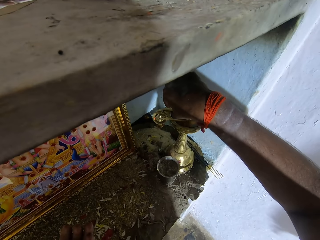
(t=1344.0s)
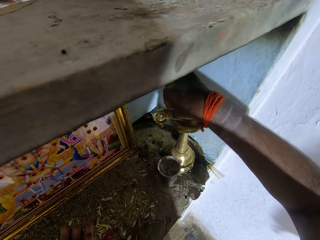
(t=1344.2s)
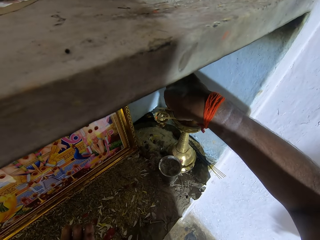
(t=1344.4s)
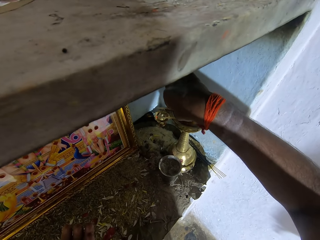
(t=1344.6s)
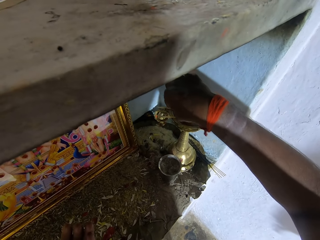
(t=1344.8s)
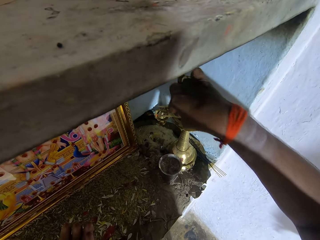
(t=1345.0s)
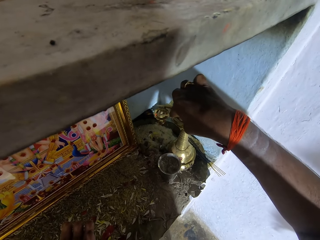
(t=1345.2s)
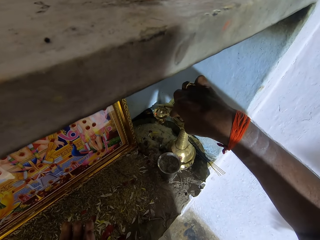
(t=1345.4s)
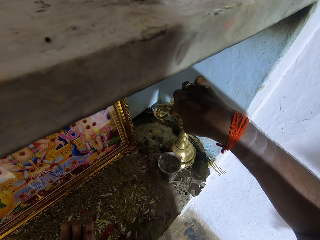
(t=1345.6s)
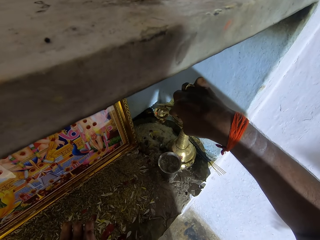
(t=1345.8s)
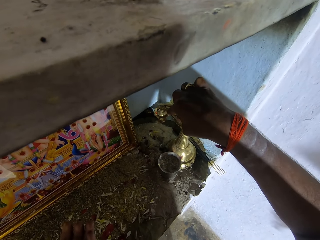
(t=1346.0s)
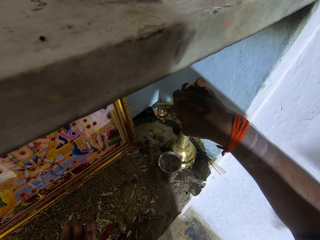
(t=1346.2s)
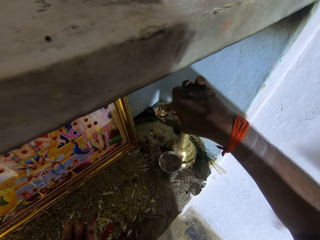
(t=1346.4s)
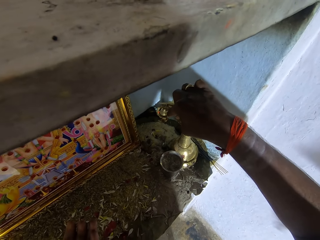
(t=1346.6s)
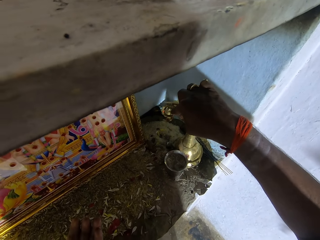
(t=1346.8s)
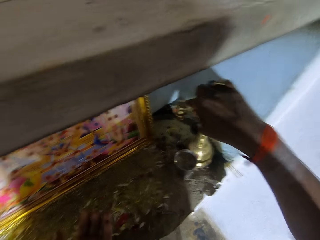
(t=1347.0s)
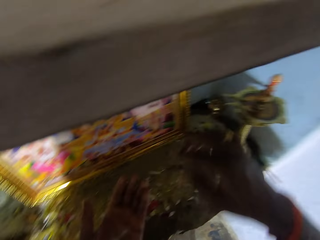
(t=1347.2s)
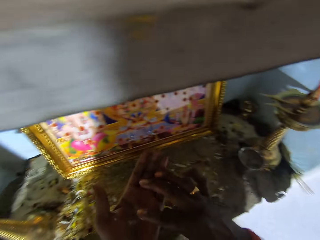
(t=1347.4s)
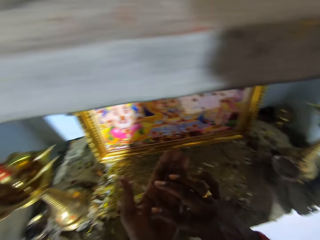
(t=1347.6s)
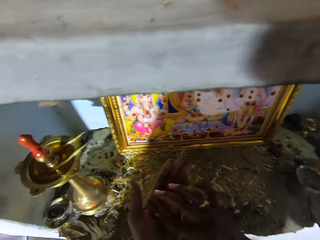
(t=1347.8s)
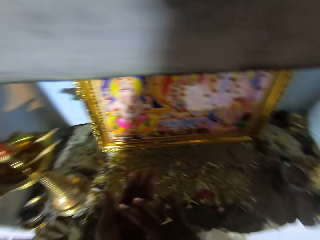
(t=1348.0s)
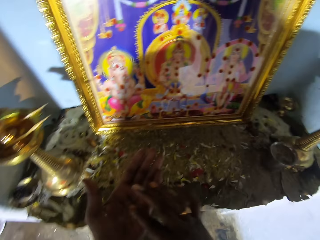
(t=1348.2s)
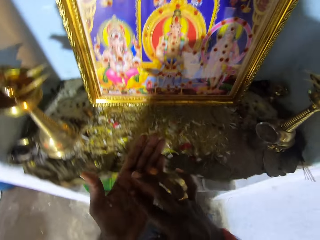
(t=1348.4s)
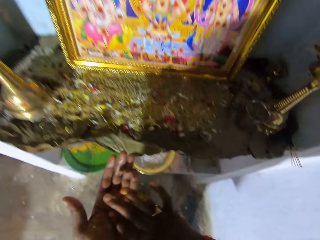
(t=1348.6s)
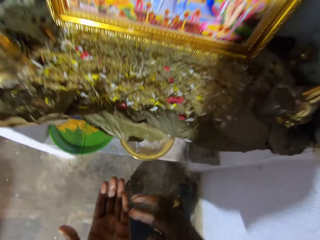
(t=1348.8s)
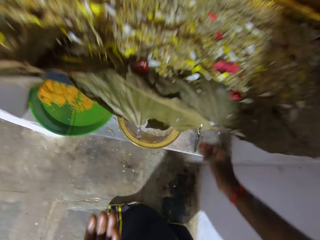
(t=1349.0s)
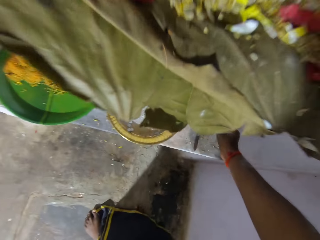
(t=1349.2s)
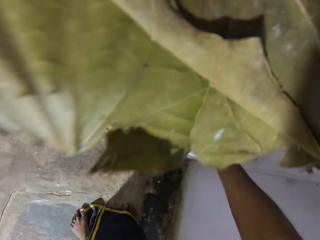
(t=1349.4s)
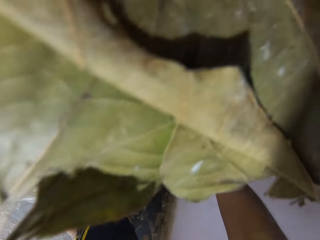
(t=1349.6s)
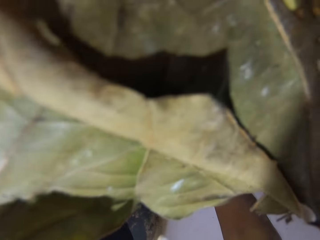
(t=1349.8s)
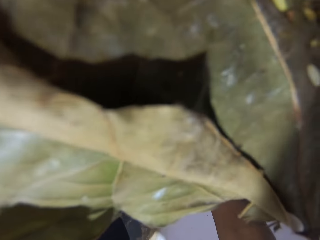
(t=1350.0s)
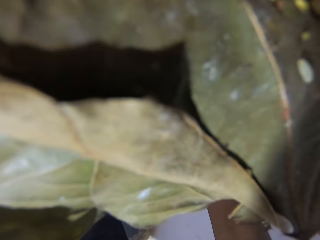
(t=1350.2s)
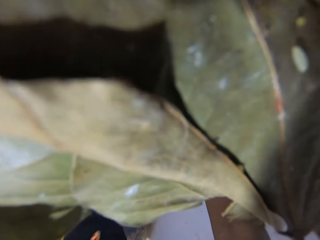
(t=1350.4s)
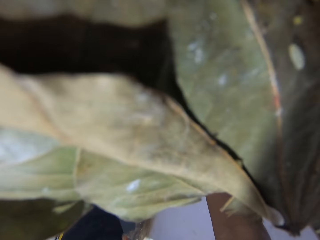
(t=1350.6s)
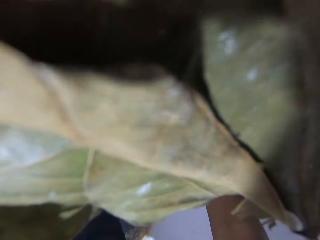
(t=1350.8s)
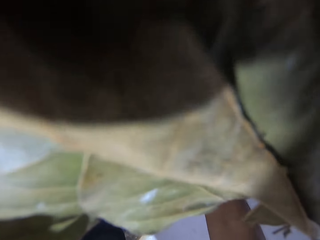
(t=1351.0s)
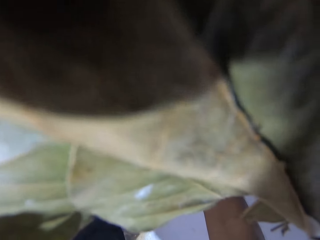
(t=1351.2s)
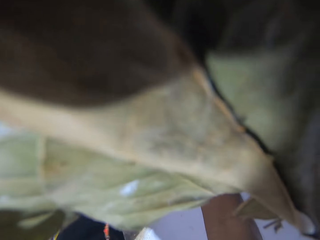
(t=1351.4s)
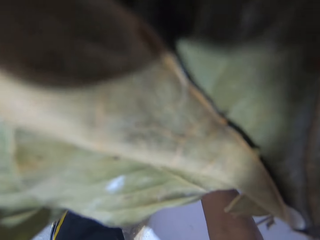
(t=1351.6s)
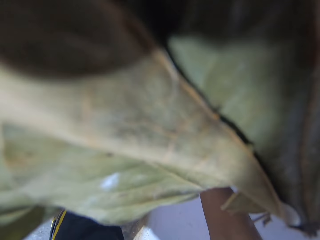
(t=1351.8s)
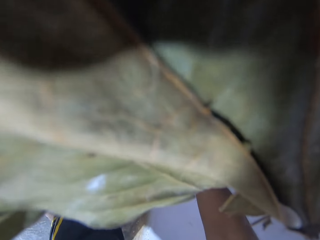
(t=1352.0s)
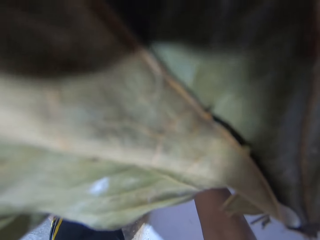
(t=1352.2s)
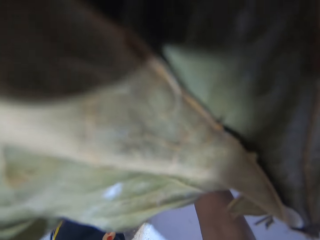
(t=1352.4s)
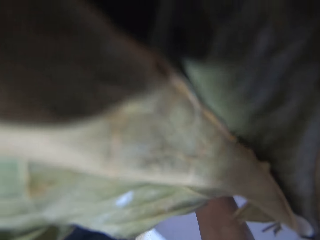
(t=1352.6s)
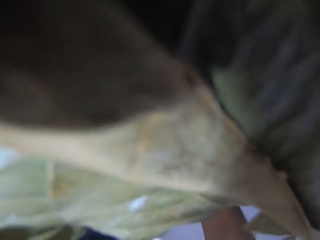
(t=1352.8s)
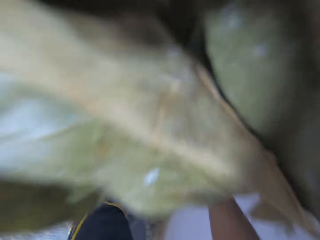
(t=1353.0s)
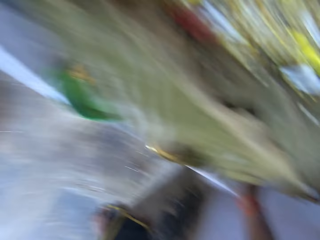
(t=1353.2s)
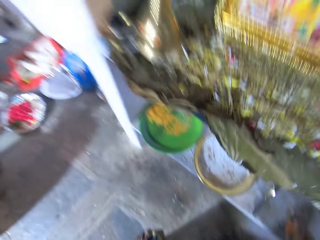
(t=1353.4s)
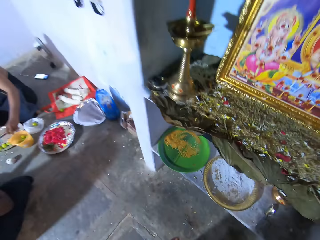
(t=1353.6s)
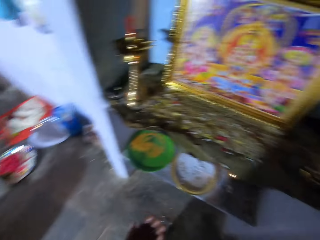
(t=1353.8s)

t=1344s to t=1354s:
The camera wearer picks the ash from the hand. They pick the ash from the tray.

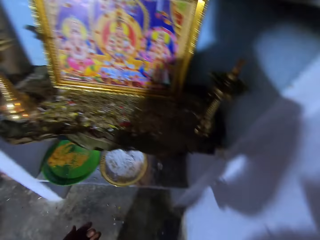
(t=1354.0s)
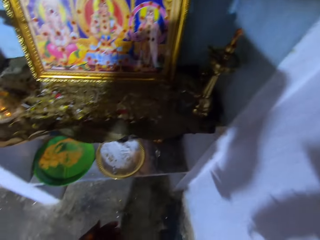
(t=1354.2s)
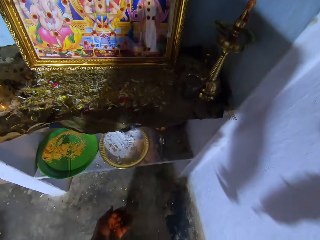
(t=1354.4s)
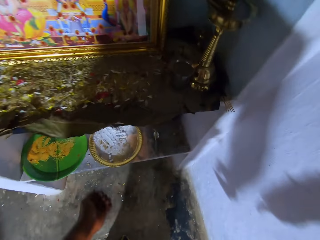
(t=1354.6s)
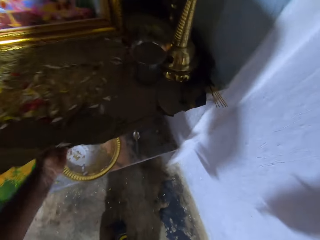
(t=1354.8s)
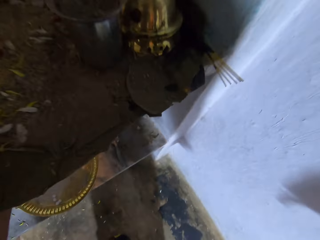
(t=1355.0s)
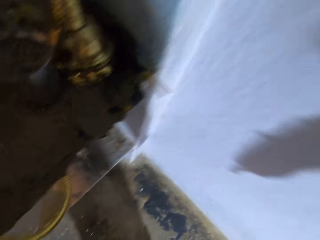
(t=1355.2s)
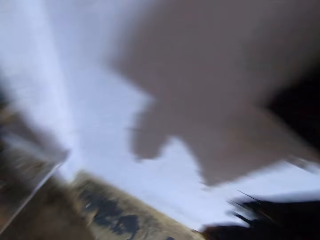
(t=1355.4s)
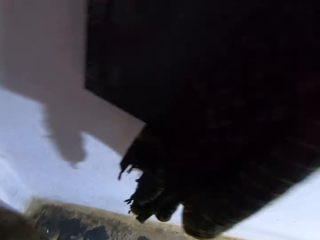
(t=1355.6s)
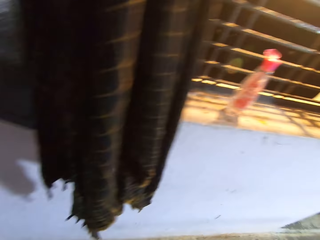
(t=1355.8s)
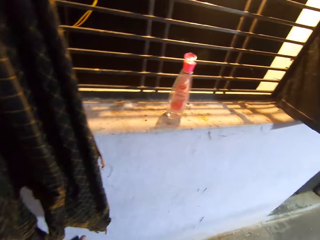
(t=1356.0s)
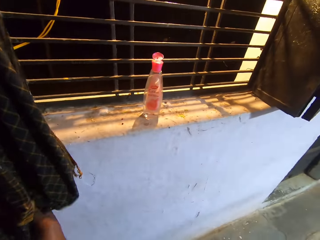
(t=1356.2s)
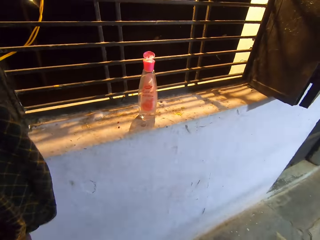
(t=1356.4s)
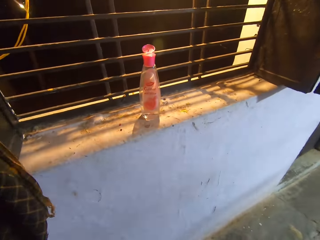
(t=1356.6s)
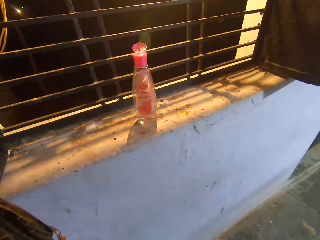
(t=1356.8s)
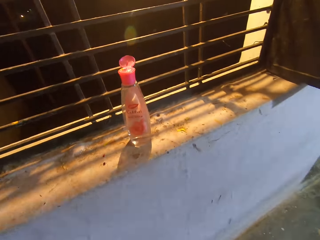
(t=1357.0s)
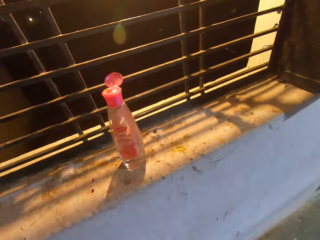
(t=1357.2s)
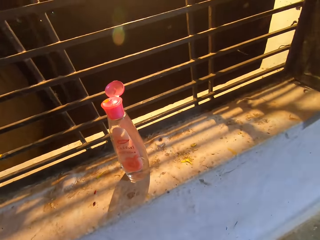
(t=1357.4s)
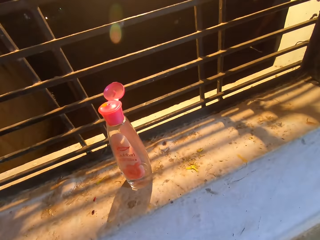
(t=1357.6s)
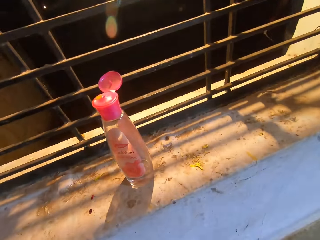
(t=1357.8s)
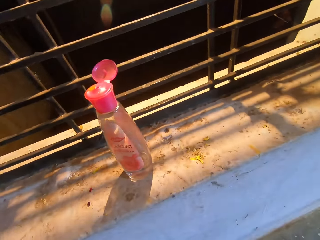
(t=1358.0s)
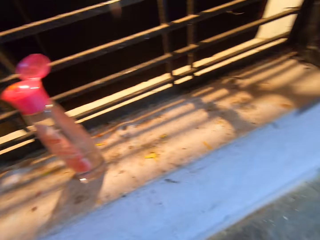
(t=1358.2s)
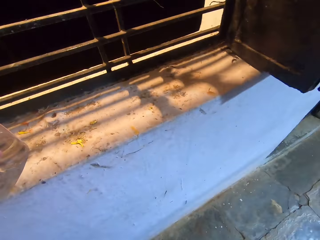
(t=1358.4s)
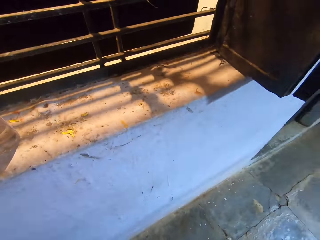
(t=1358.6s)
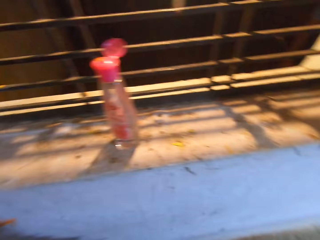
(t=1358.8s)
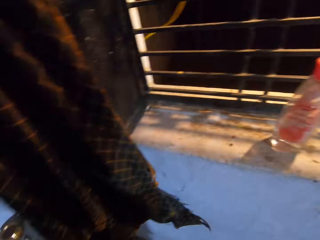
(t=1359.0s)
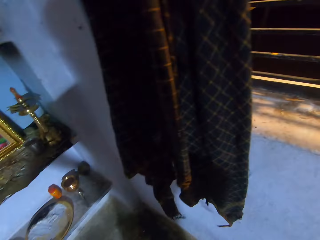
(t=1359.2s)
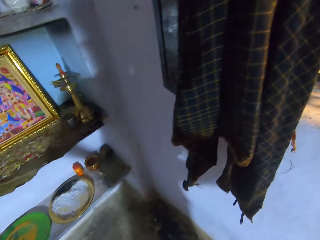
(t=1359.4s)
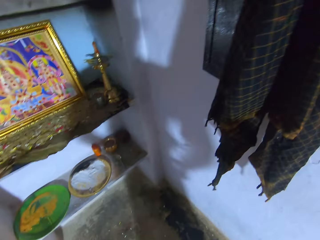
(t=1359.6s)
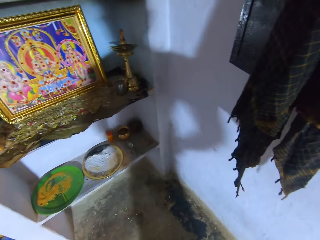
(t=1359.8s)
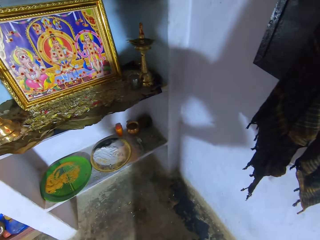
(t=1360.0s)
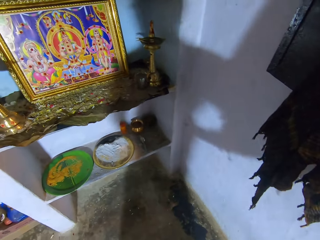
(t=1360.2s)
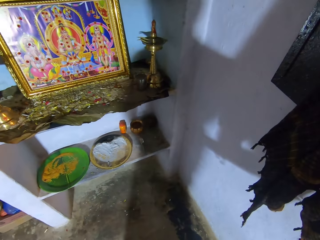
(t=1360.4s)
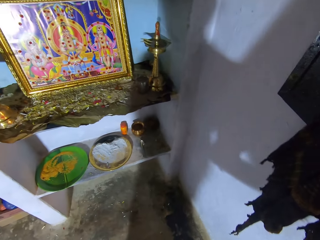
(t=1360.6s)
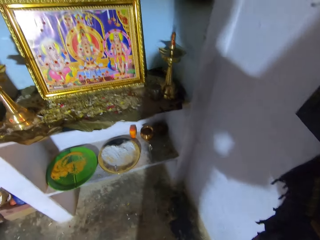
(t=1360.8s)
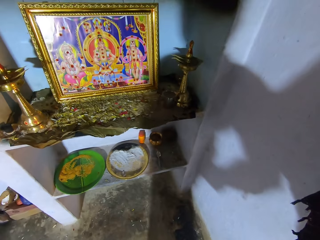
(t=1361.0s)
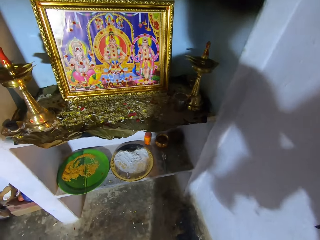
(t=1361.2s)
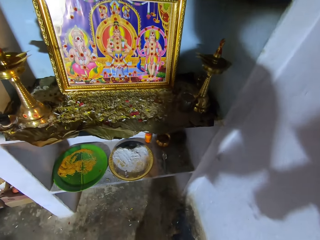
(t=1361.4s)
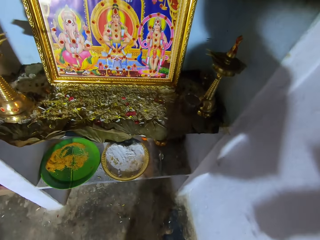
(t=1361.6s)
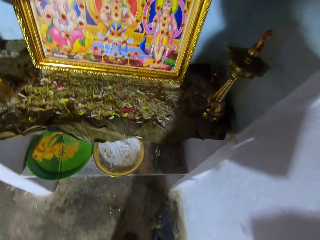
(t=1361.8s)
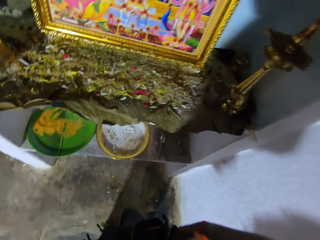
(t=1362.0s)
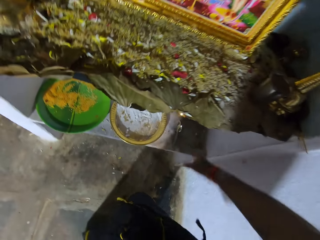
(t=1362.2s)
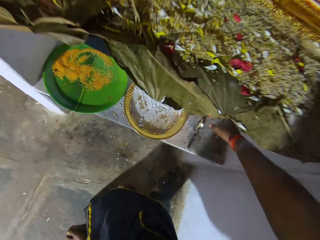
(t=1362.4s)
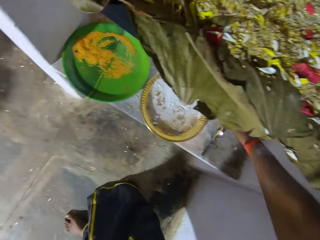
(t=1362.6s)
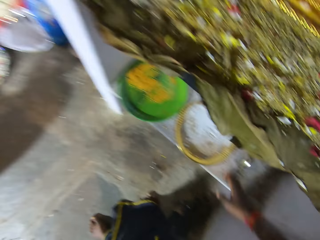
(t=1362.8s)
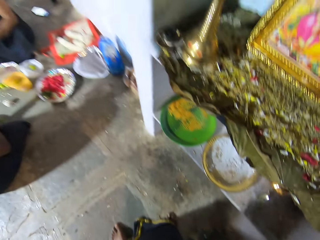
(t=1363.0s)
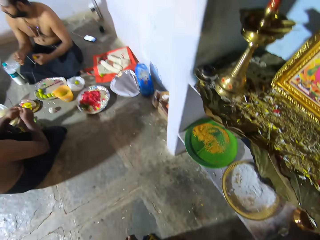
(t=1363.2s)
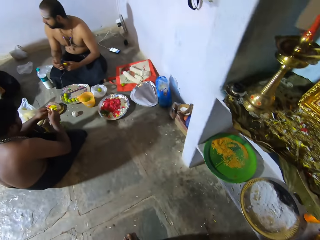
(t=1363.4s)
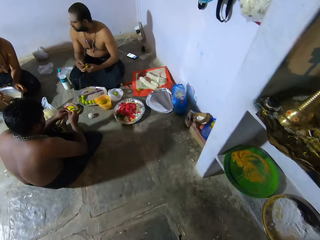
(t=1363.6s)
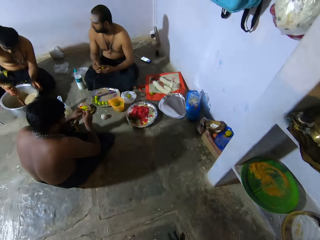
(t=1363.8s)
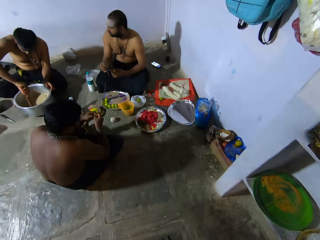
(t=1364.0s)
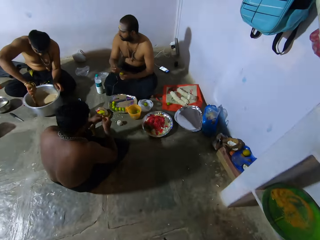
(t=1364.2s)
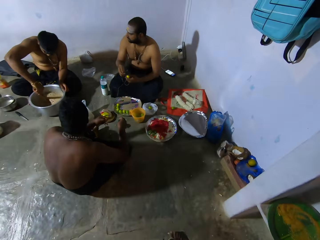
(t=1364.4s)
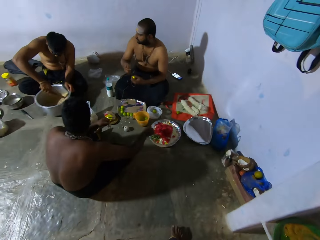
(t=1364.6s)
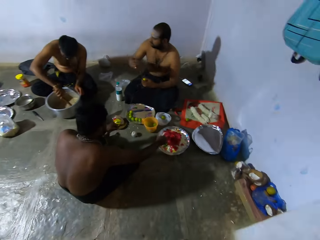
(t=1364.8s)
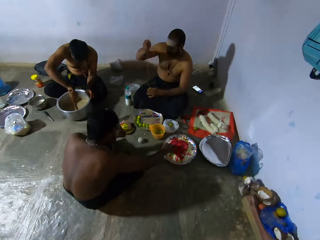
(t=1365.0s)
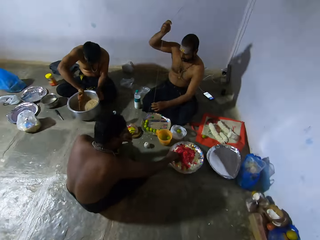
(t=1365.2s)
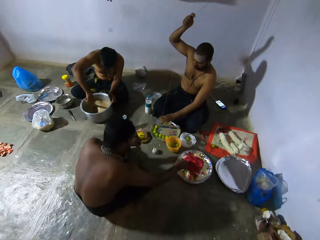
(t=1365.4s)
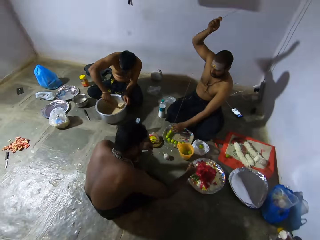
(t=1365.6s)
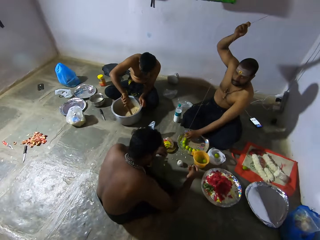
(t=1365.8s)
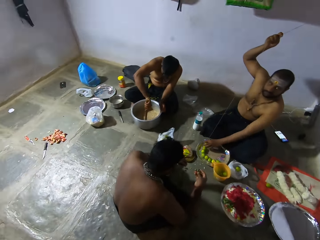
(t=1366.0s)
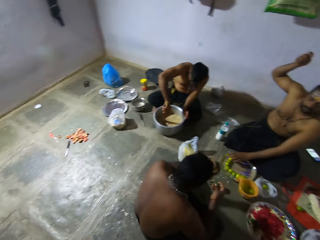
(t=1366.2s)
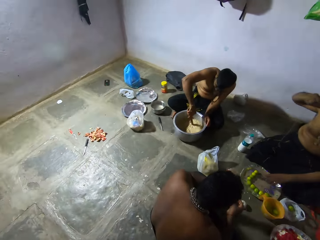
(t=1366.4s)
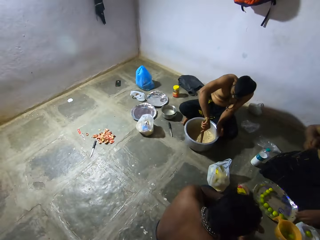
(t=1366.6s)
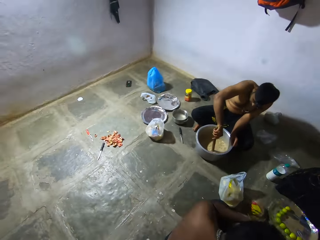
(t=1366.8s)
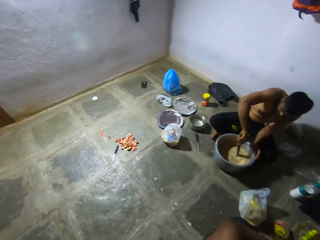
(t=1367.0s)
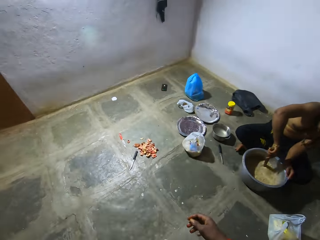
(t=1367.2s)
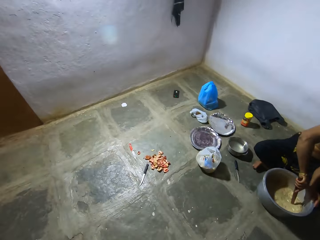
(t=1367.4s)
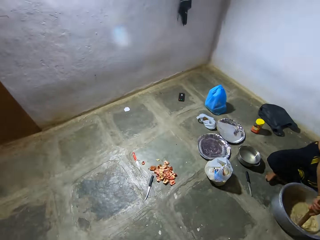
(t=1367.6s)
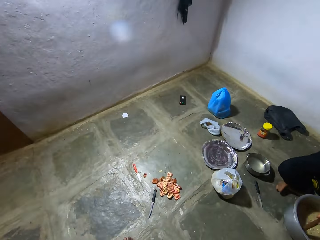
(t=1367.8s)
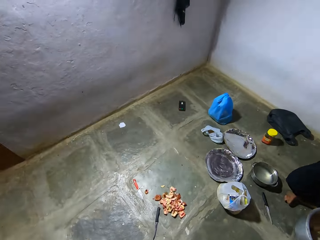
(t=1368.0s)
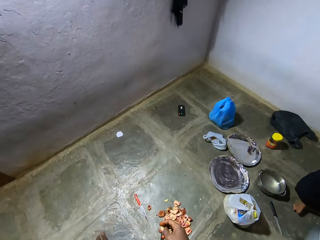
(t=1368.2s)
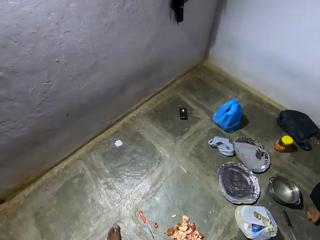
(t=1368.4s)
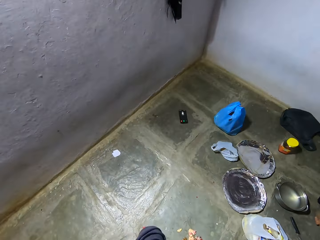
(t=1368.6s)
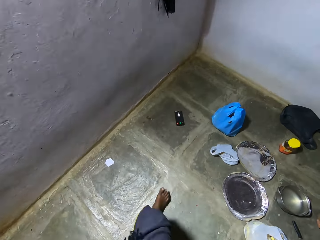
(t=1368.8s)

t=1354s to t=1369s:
The camera wearer wipes their hands with the shawl. They look around. They look around the room. They walk on the floor.
